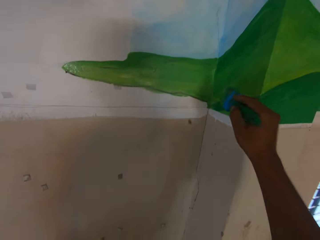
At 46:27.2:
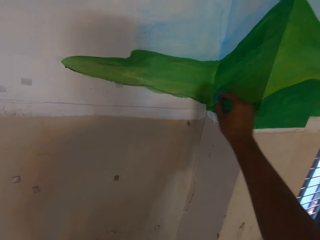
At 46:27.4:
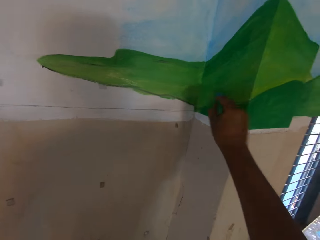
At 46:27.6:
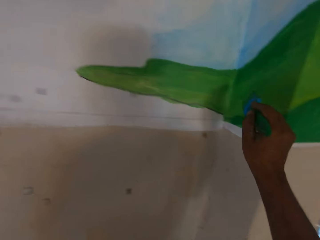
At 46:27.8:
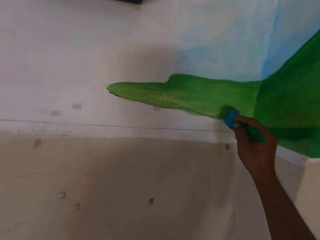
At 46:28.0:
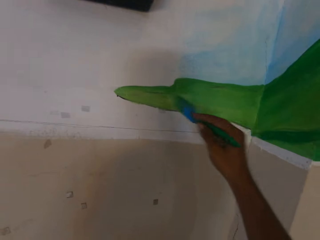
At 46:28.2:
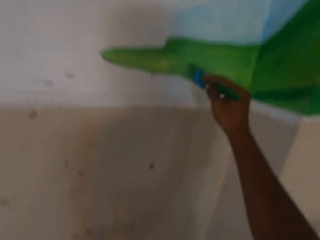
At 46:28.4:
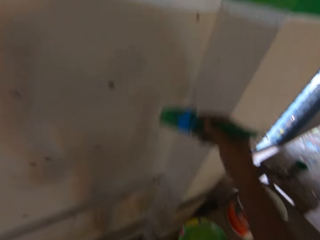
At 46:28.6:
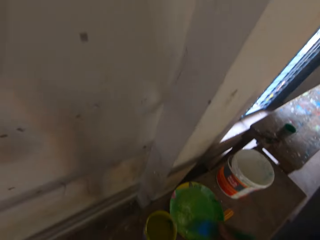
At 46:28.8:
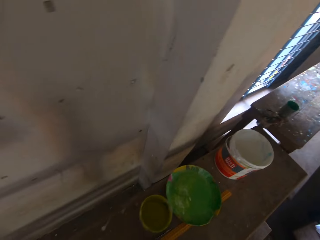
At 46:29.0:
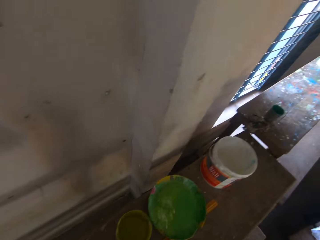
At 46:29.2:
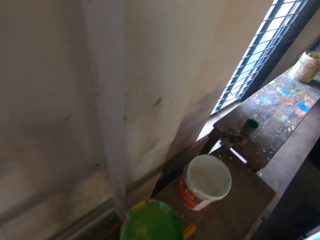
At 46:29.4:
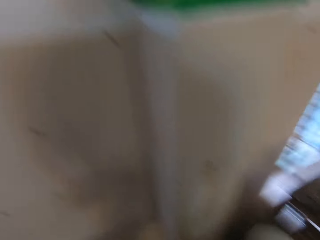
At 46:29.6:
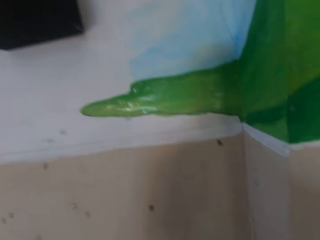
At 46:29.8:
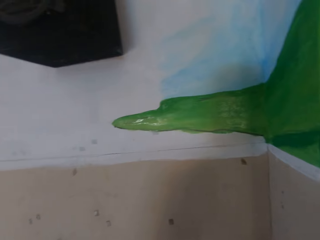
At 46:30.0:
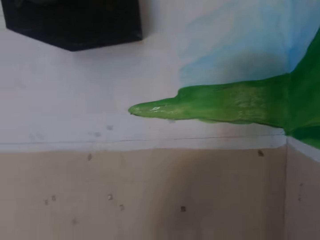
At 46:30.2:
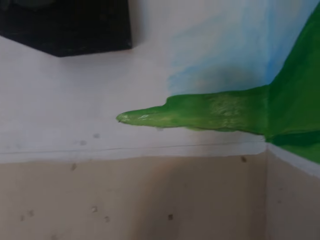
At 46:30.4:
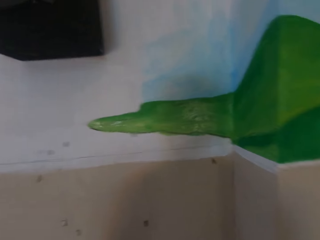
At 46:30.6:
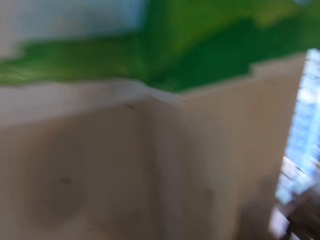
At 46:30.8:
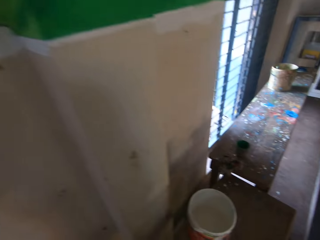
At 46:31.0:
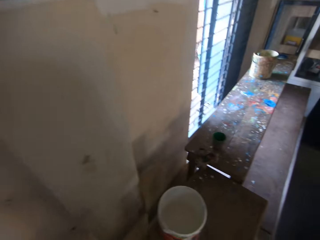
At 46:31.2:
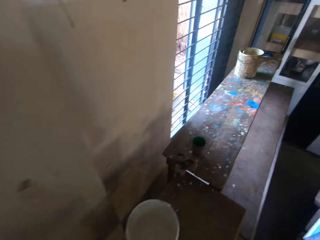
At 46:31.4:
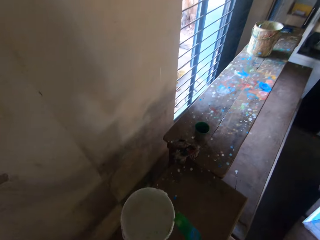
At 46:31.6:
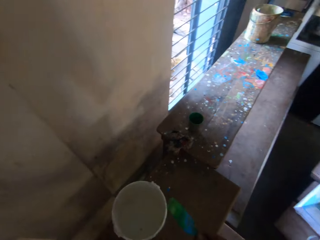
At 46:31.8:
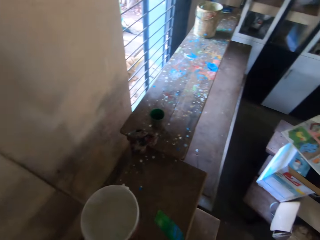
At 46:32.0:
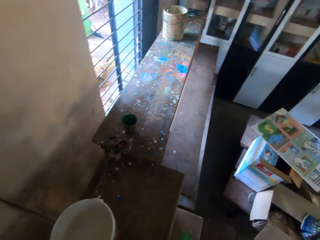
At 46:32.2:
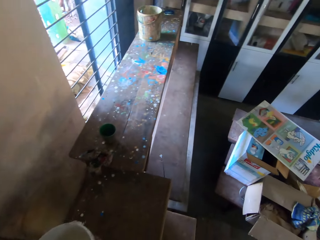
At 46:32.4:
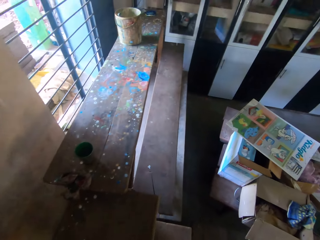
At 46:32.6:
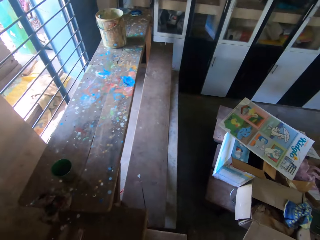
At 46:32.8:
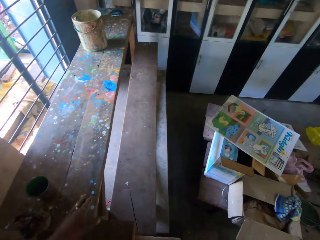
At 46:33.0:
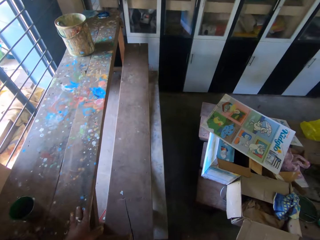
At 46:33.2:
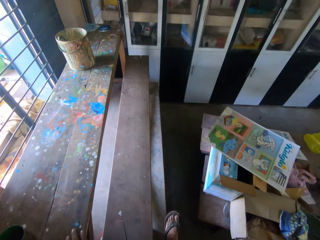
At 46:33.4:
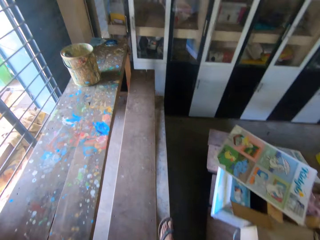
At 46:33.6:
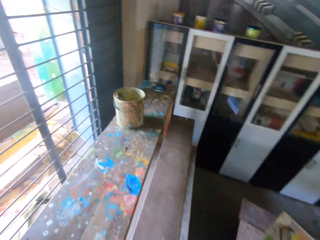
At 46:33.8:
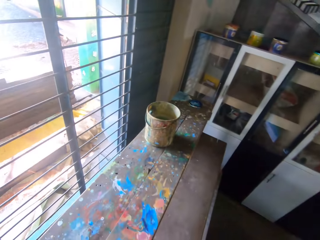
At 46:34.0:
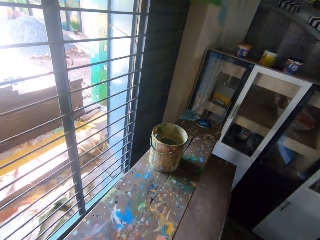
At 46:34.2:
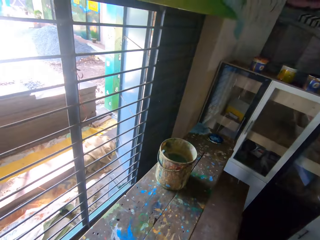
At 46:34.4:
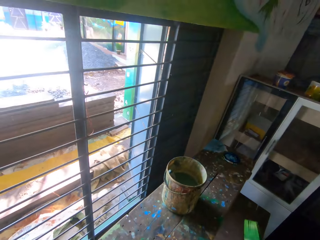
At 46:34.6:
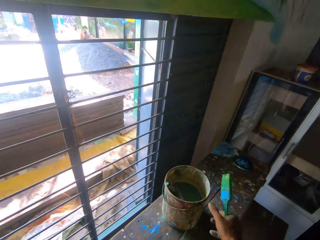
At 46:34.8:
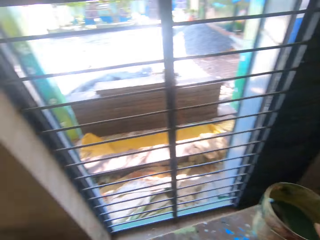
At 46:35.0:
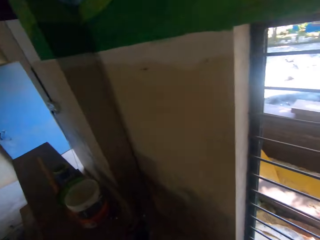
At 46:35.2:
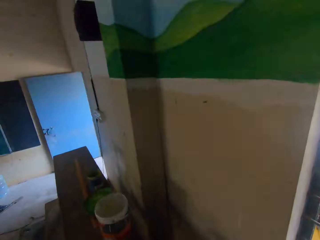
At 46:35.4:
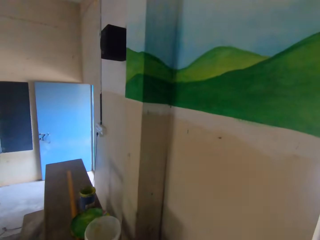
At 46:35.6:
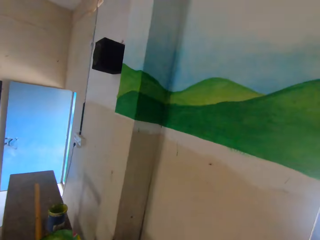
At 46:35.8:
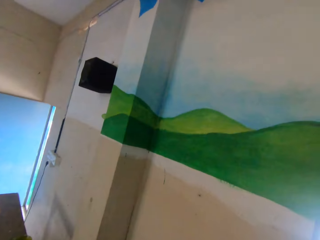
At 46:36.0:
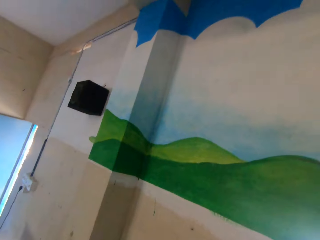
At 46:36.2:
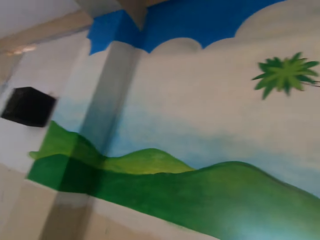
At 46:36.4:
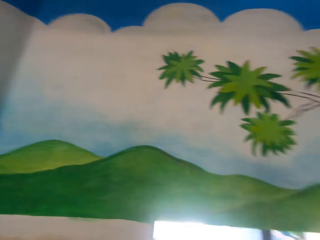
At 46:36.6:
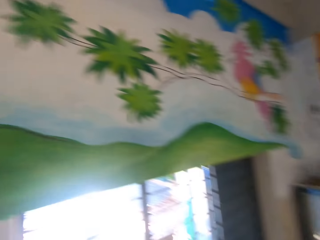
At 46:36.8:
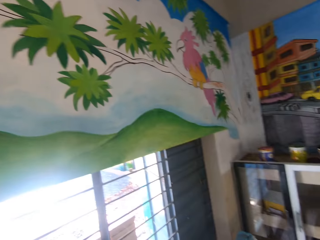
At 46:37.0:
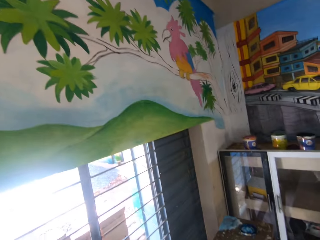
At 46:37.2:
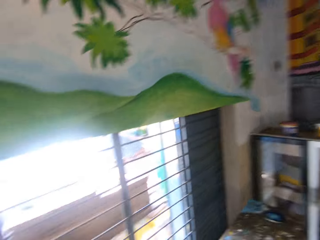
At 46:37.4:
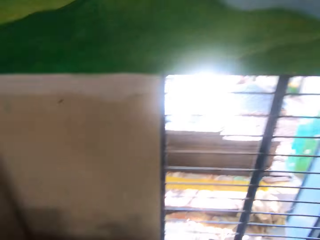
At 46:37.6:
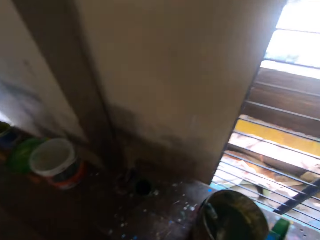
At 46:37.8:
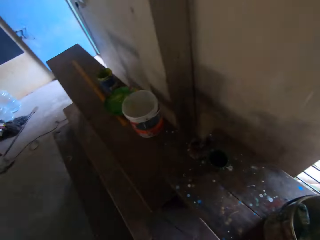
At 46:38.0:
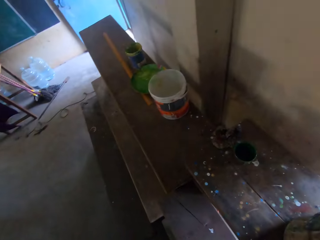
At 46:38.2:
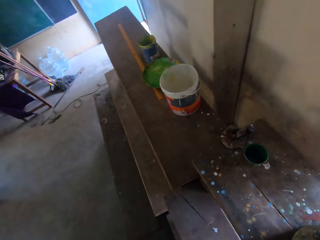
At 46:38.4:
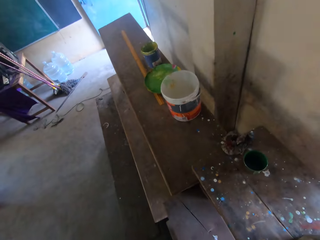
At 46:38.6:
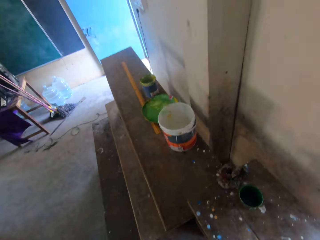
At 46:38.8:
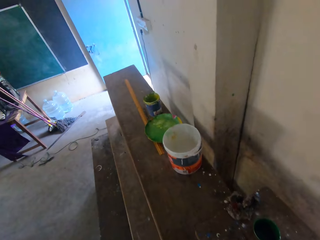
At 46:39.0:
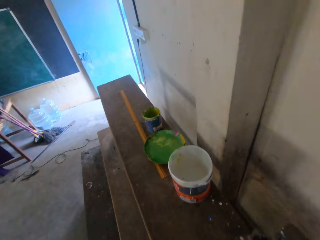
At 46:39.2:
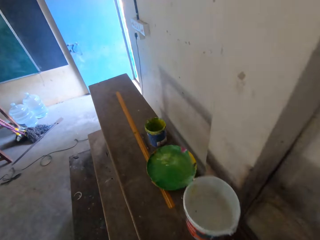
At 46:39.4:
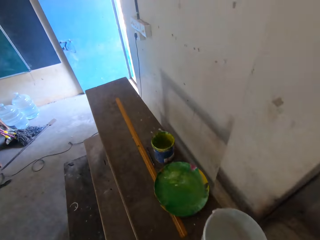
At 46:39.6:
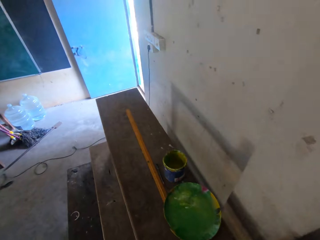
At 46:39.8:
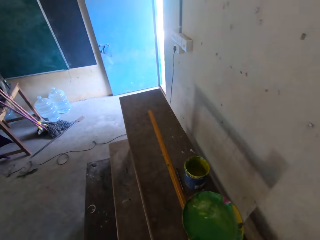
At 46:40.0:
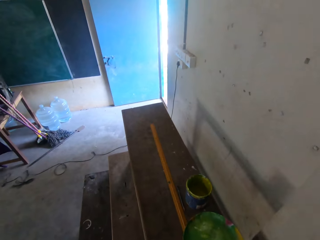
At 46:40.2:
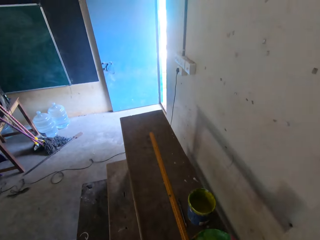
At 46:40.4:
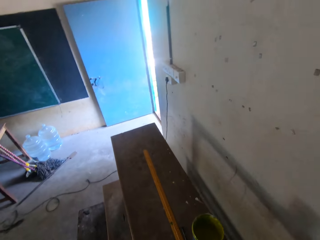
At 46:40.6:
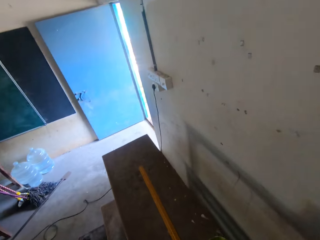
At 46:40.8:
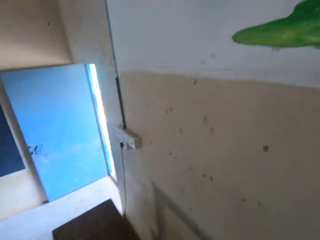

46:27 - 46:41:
The camera wearer walks in the room. He places his left hand on the workbench. He adjusts a bucket of water on the workbench with his right hand. He picks up a paint bucket. He walks in the room. He carries the bucket of water from the workbench with his right hand.

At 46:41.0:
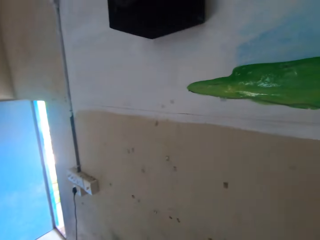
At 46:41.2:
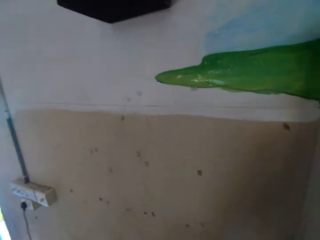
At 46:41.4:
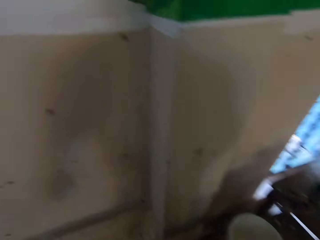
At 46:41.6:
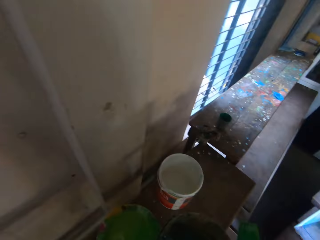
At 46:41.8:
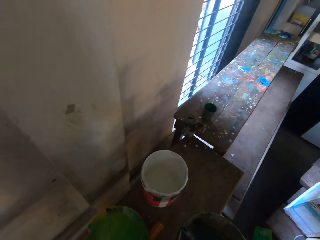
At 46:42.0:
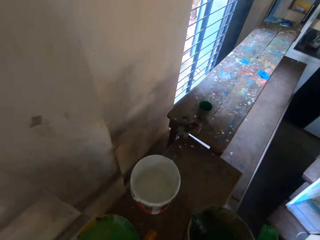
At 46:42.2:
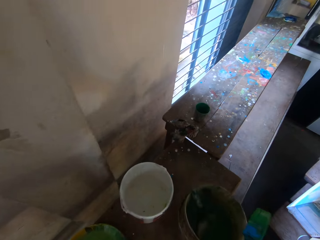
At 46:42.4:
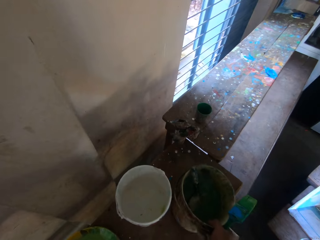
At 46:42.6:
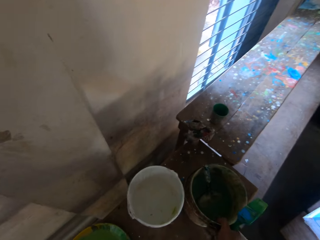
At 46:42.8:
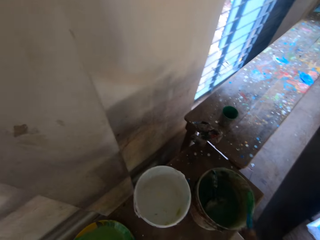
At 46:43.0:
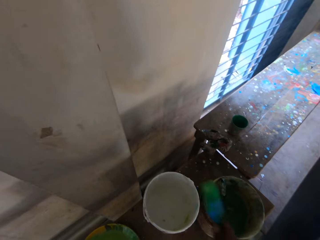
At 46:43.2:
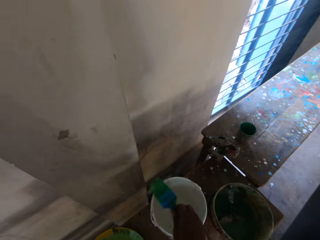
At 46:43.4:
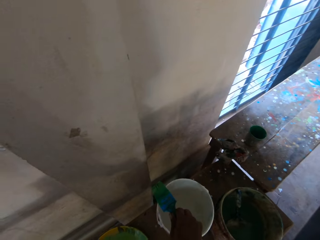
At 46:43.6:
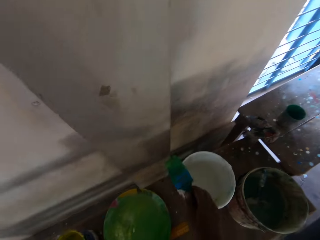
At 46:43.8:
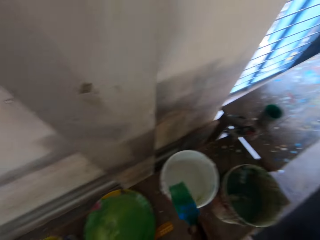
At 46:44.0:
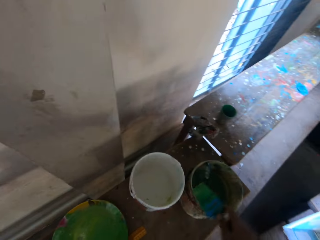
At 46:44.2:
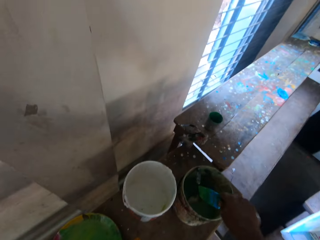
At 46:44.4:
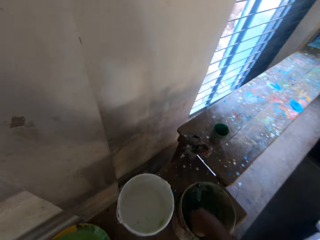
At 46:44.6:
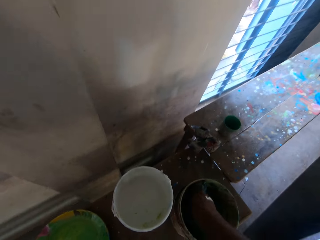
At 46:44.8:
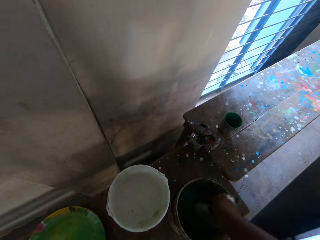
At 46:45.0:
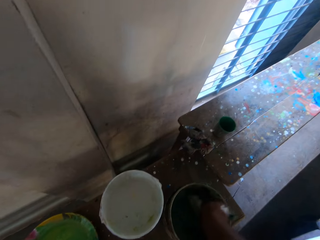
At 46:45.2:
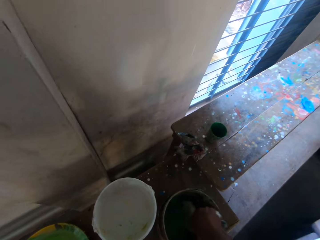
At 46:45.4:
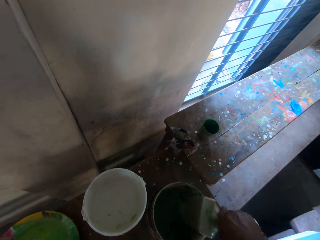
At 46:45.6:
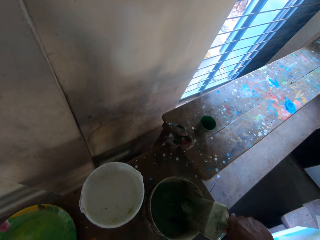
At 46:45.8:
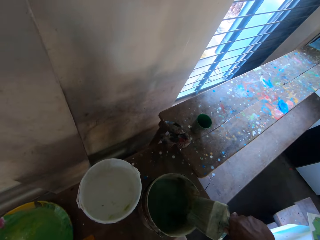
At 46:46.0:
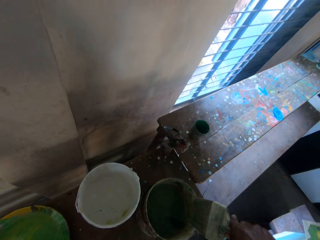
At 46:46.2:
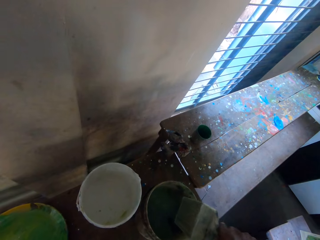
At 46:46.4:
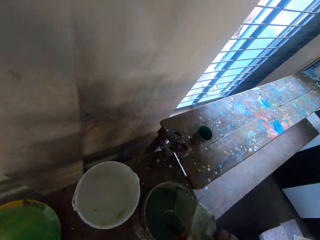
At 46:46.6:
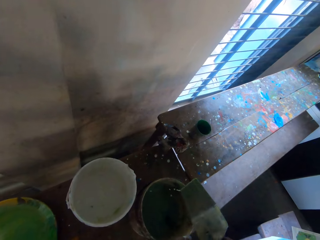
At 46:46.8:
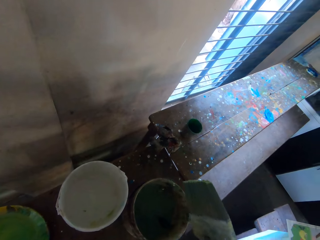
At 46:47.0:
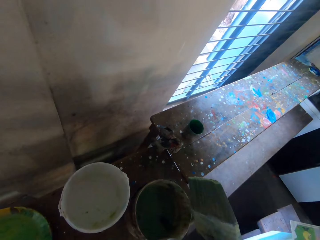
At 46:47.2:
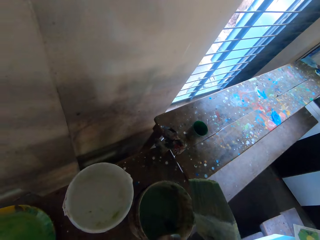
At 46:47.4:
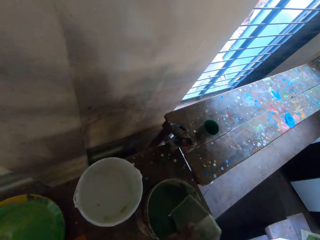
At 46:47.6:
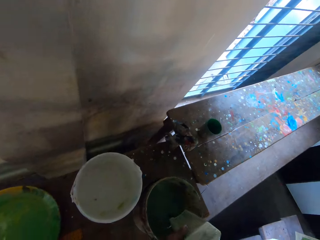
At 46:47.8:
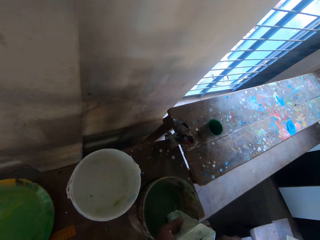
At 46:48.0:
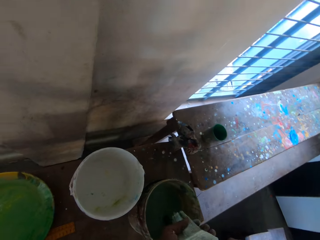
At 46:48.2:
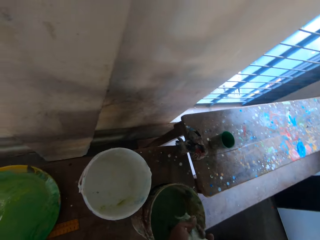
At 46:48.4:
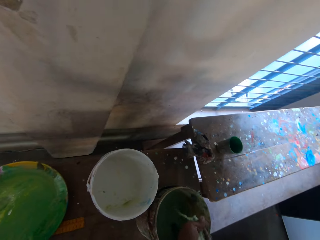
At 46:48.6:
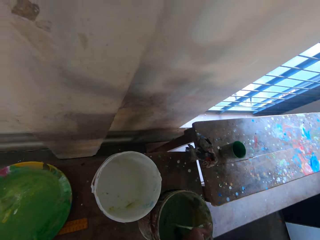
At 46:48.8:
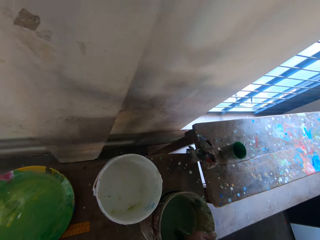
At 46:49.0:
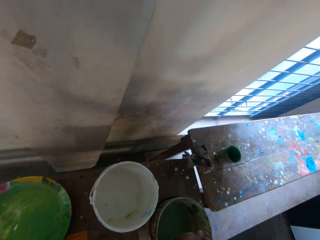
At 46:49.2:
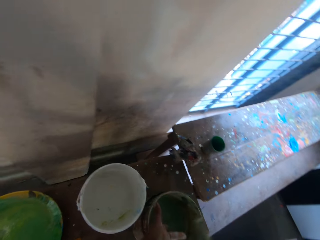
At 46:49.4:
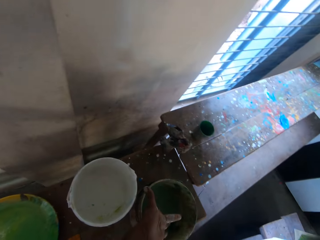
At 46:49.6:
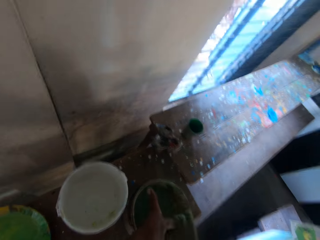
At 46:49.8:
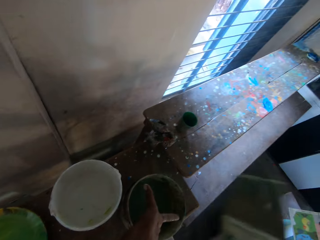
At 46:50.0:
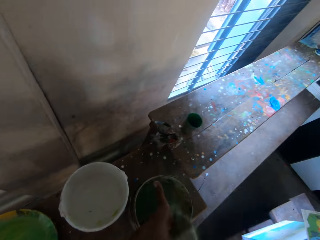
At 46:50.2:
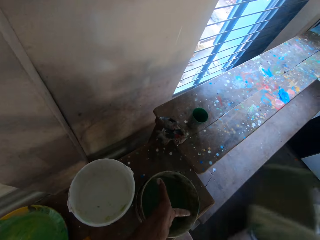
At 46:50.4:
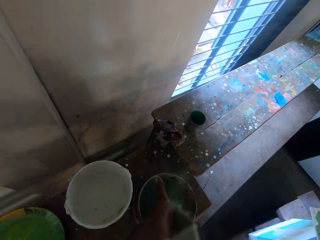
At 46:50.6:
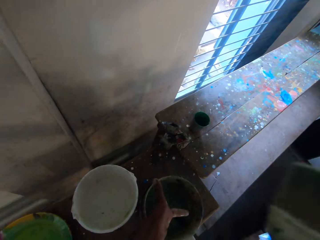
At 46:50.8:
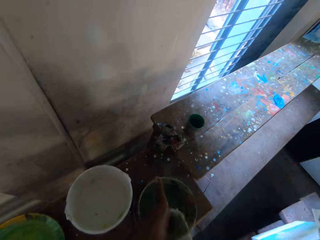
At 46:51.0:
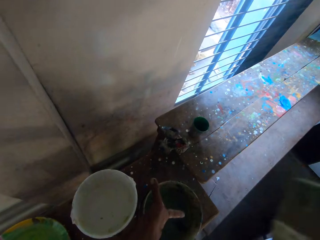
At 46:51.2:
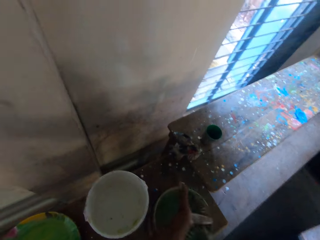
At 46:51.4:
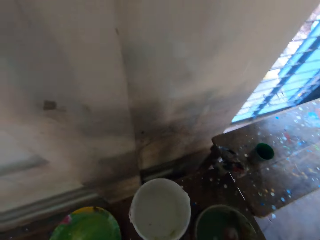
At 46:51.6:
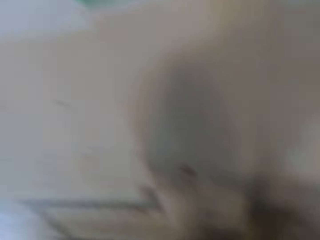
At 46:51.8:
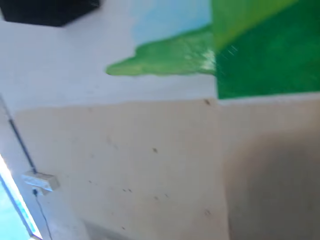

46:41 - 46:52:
The camera wearer places the bucket of water on the workbench with his right hand. He rubs the brush on the white paint bucket with his right hand. He drops the paint brush. He puts the brush in the bucket of water with his right hand. He picks up the brush from the bucket of water with his right hand. He puts the brush in the bucket of water with his right hand. He picks up the brush from the bucket of water with his right hand. He smears the brush on the bucket. He holds the brush with both hands. He squeezes the brush in both hands. He holds the brush with his right hand. He hits the brush on his left hand with his right hand.
